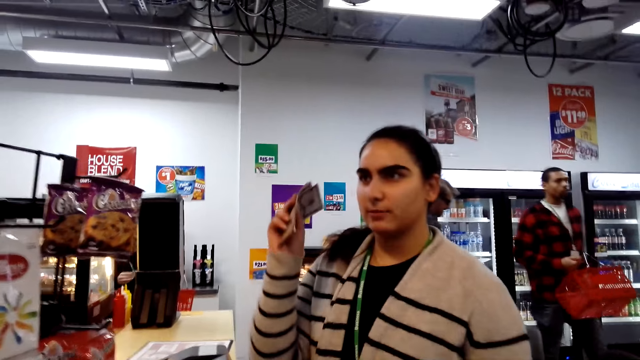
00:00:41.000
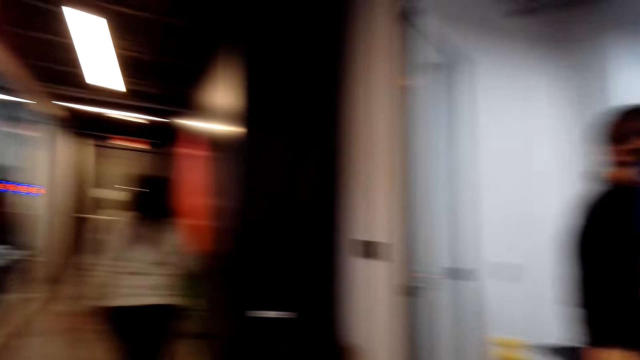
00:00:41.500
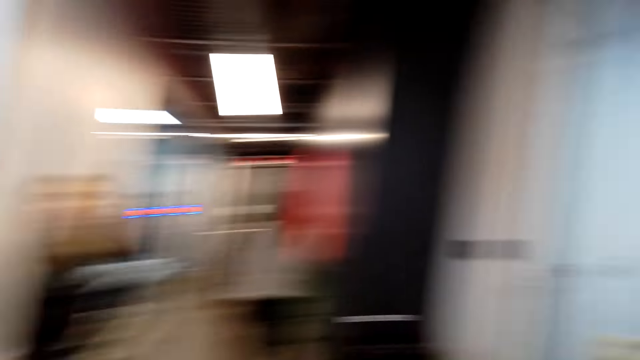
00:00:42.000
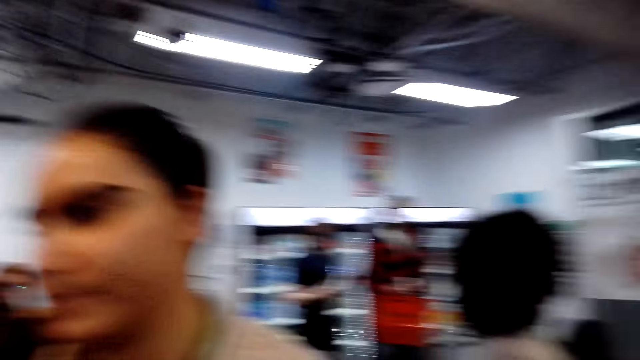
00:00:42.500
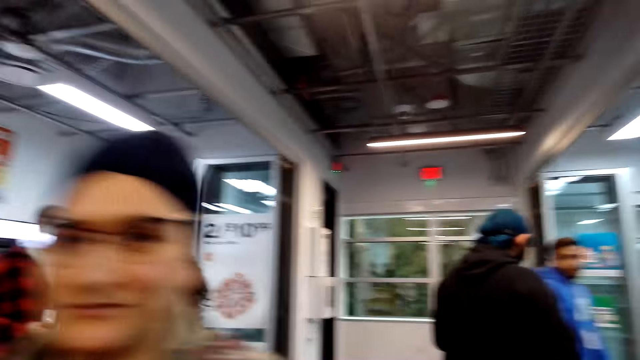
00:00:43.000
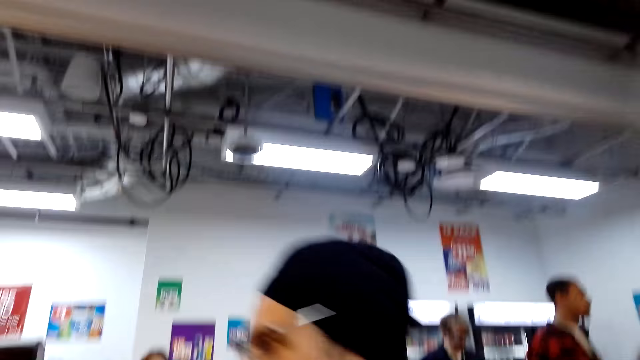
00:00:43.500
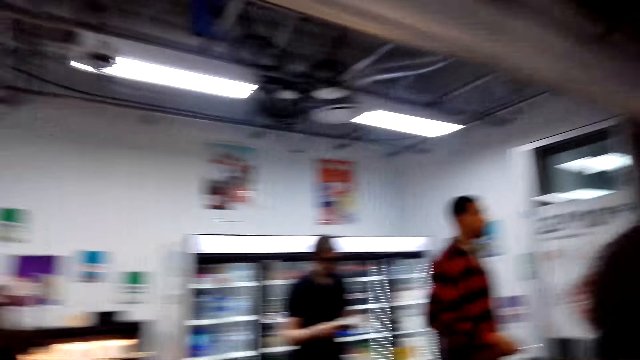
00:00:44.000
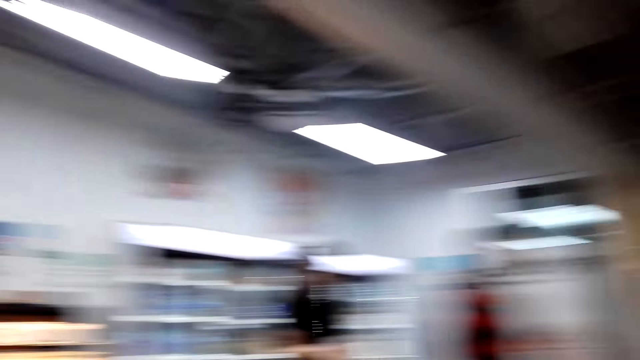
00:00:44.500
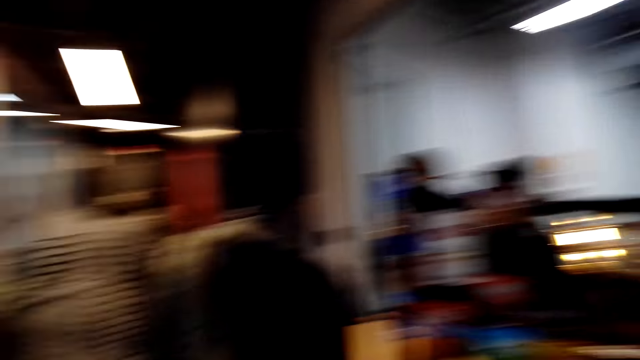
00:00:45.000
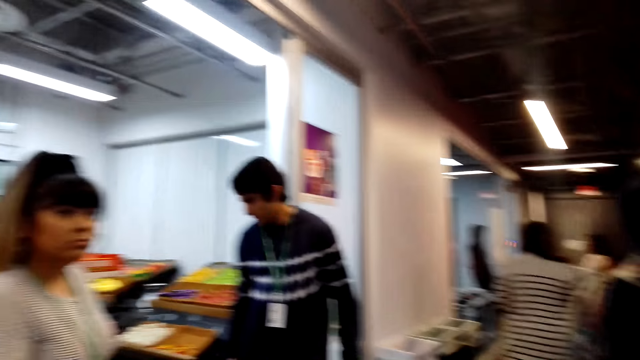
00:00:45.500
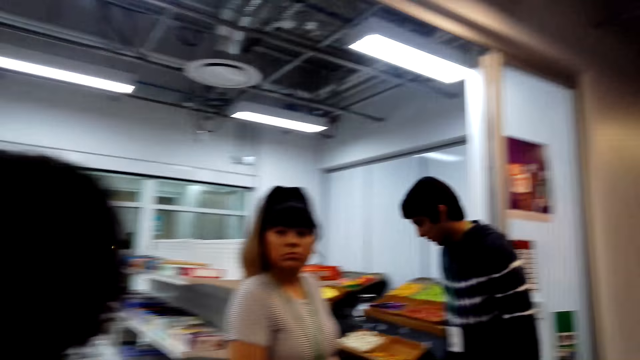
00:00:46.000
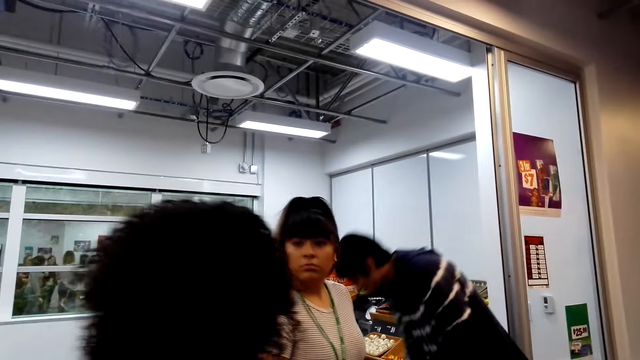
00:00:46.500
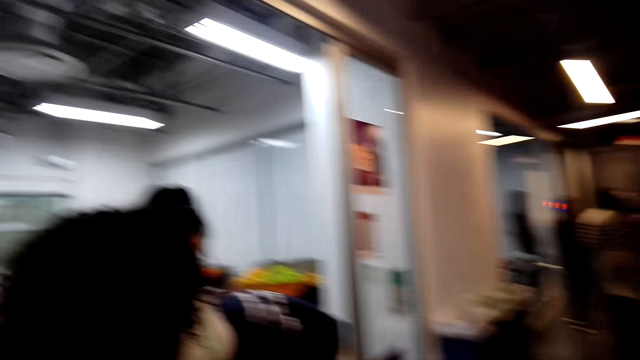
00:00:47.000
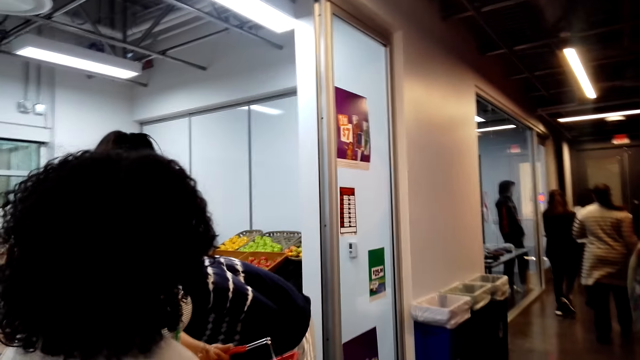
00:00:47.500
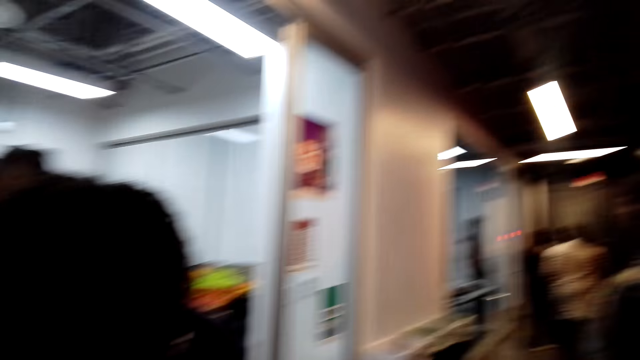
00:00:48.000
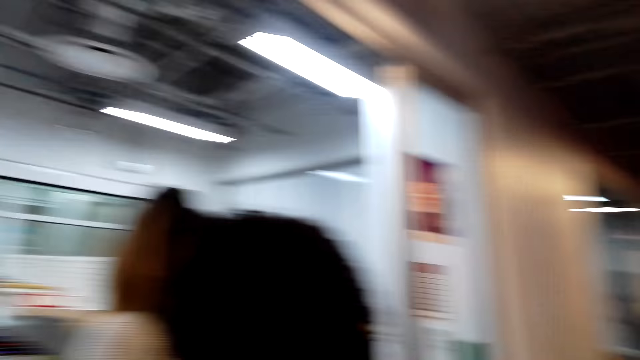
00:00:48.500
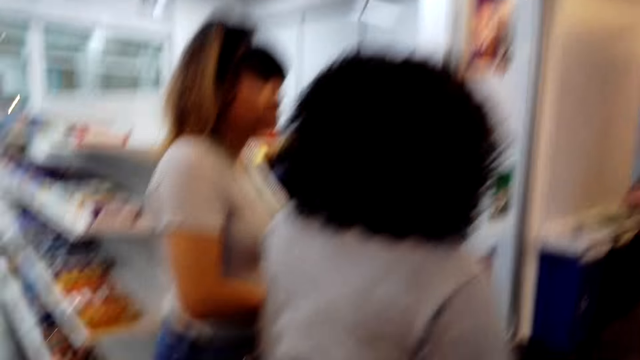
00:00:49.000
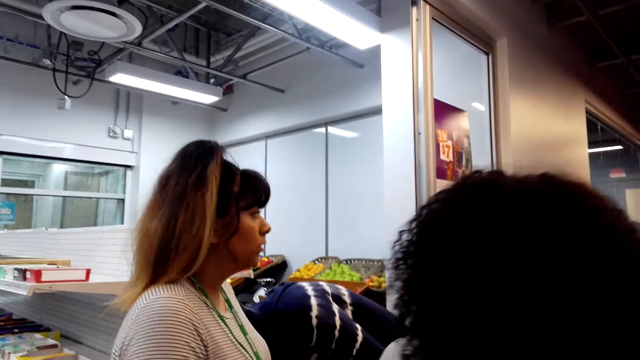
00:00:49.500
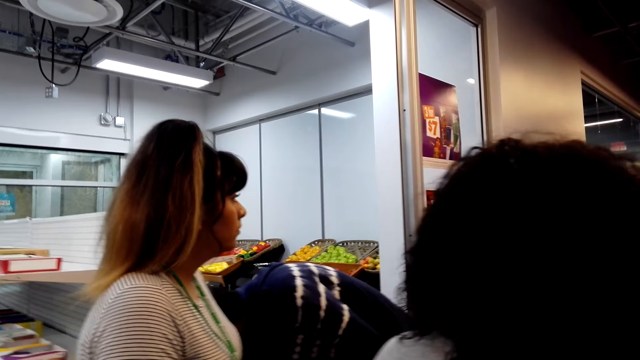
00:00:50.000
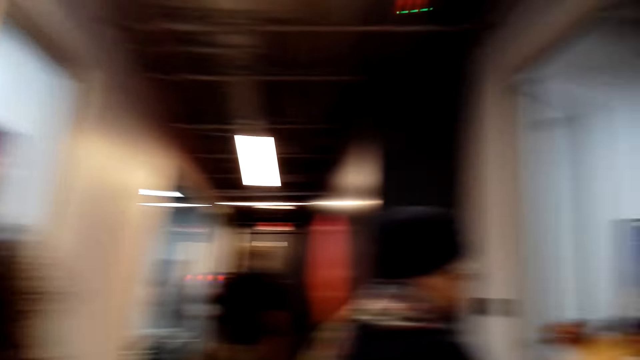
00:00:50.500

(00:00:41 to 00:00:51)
The camera wearer looks around.

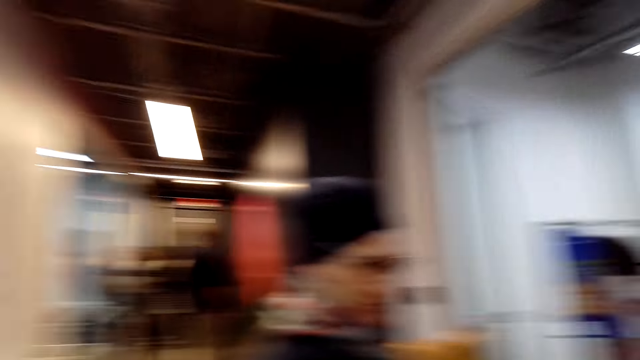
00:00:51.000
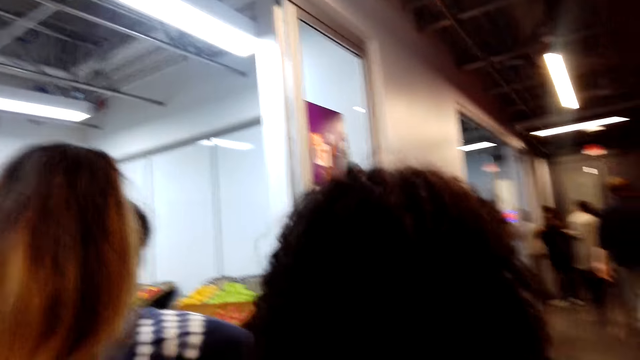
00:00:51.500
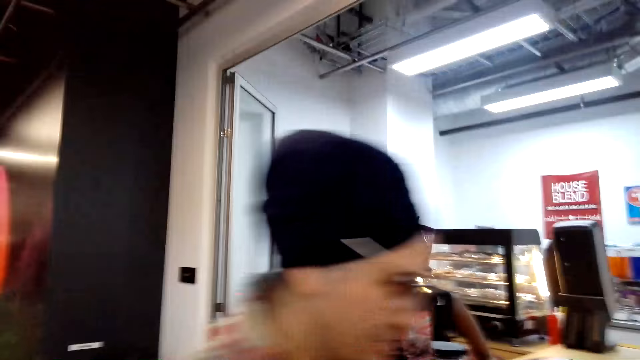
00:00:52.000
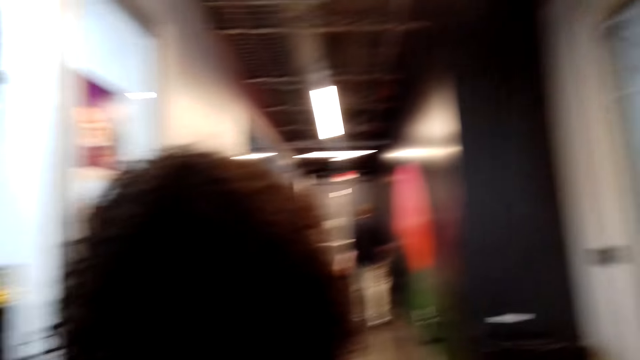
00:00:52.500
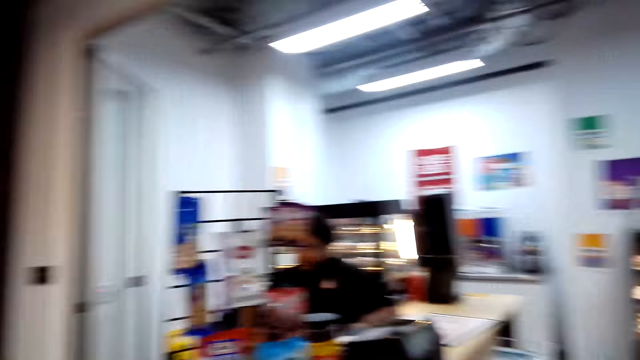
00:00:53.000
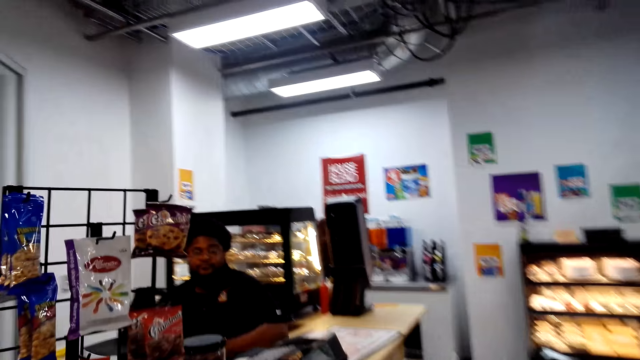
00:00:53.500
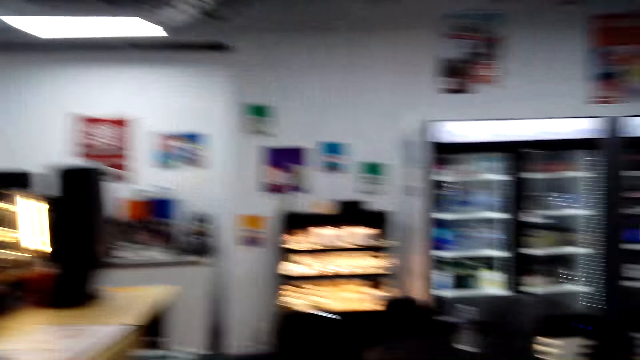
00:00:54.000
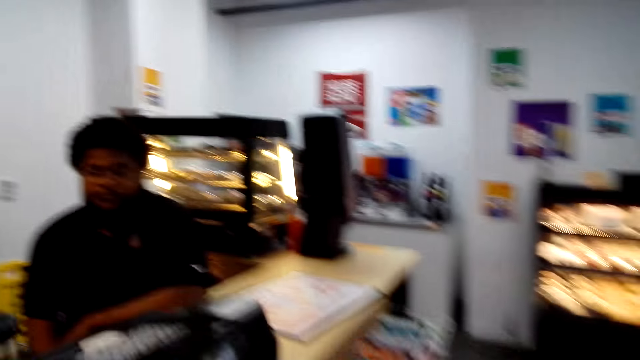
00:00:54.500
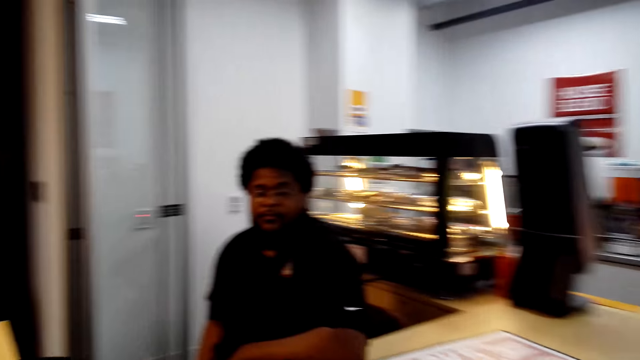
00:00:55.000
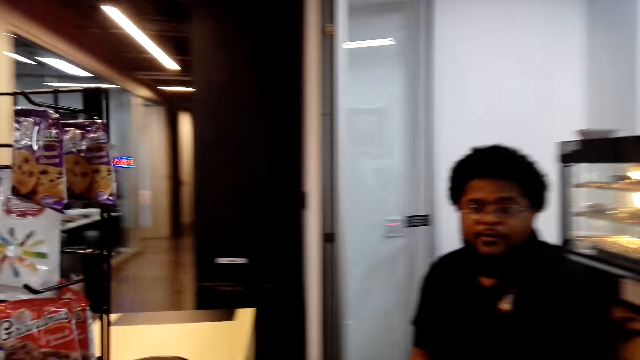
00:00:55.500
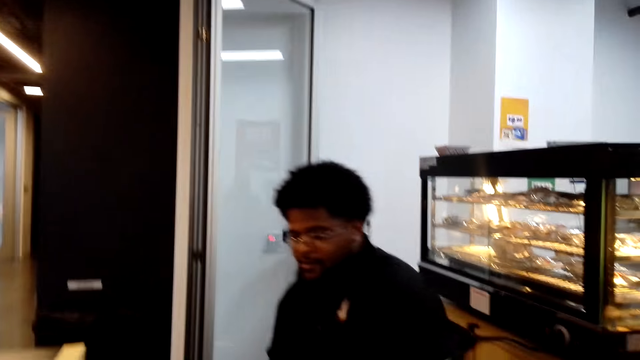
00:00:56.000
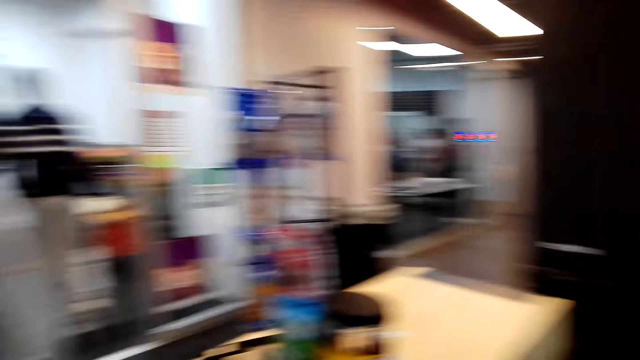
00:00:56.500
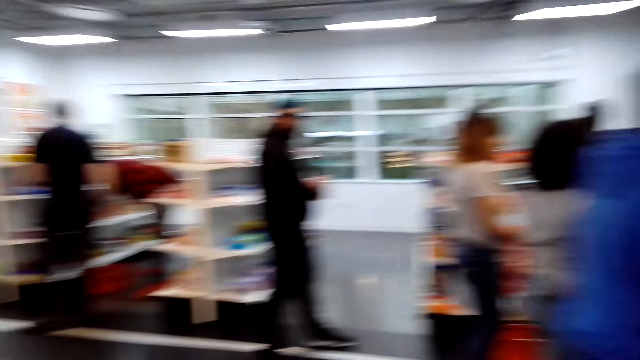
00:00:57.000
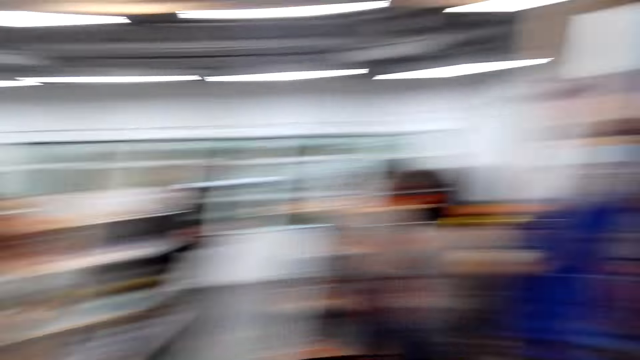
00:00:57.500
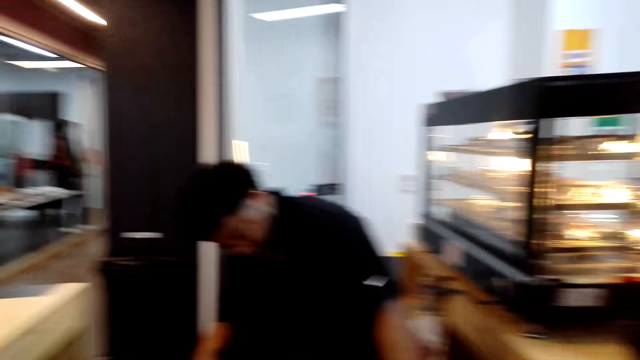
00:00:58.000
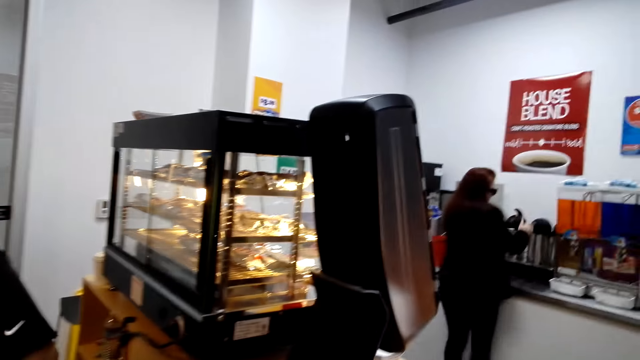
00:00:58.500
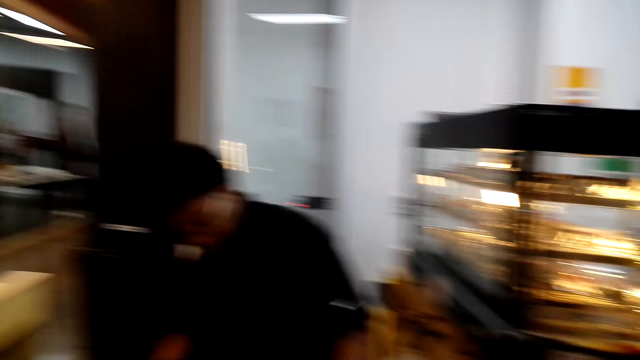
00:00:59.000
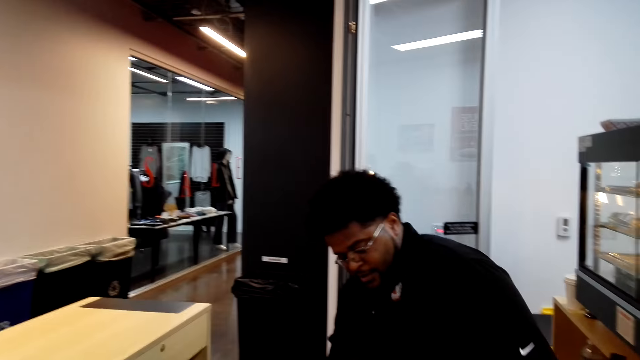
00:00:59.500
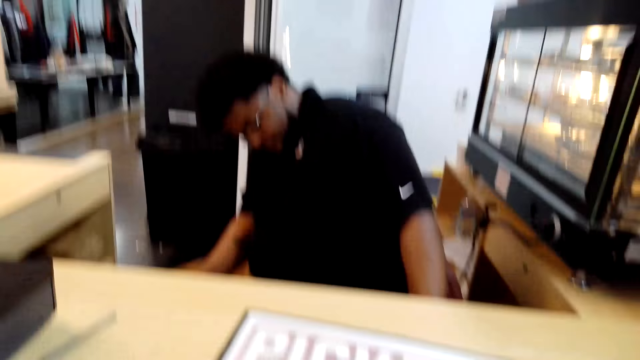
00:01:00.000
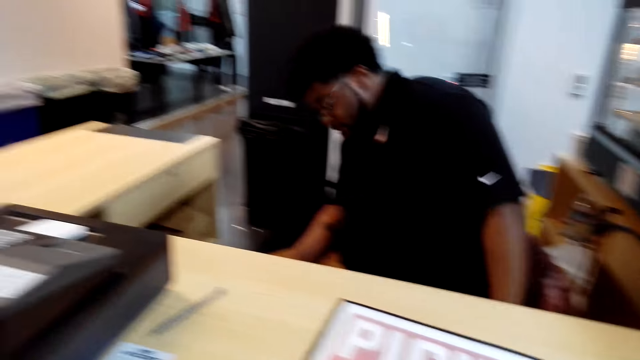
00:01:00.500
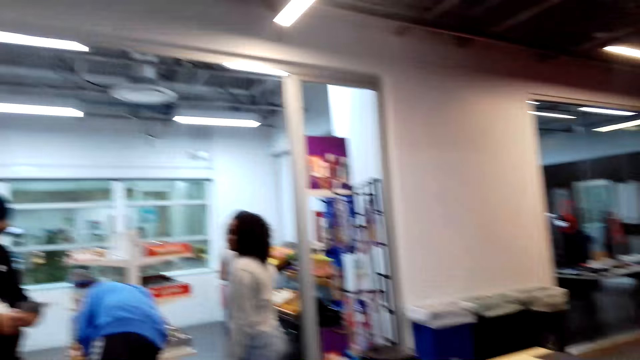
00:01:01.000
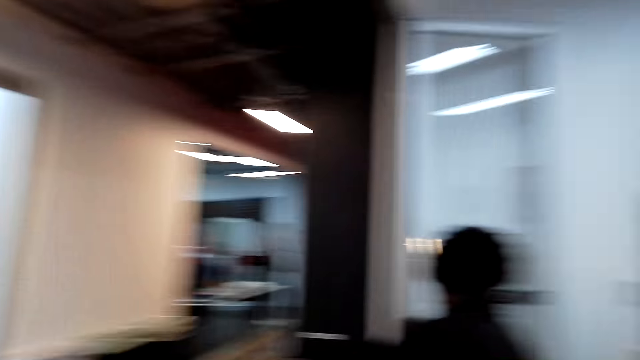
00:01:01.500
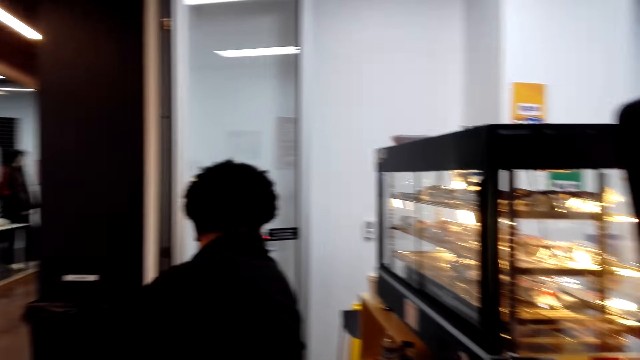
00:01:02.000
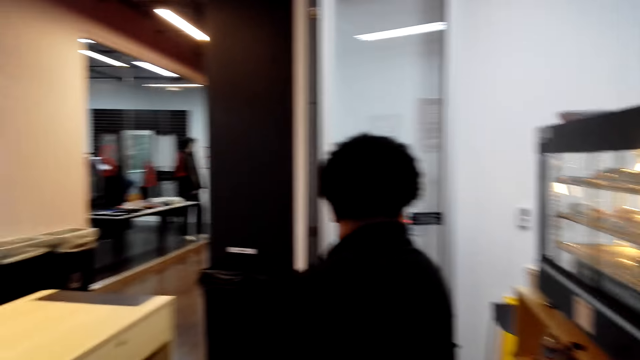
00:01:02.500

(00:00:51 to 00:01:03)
The camera wearer walks towards a cashier. They dialogue with the cashier. They look around. They look around again. They dialogue with the cashier.
